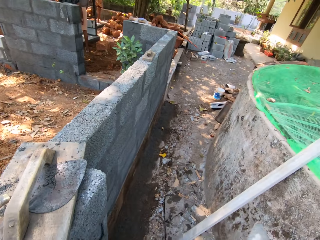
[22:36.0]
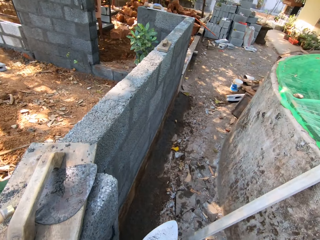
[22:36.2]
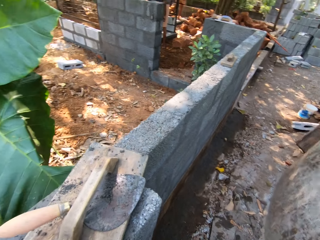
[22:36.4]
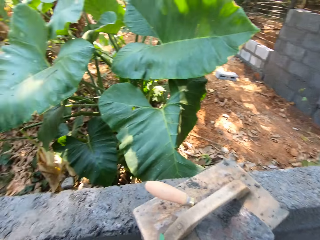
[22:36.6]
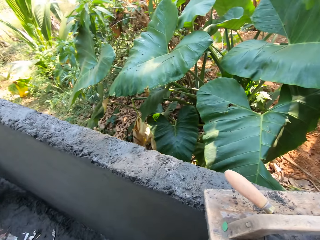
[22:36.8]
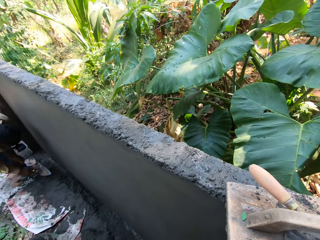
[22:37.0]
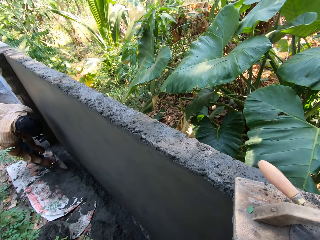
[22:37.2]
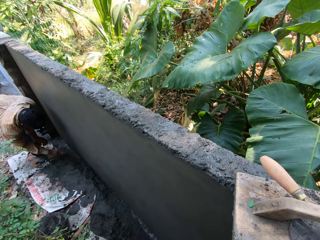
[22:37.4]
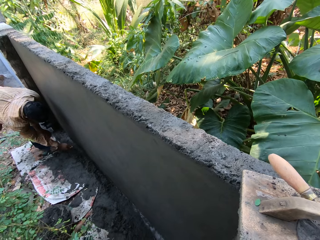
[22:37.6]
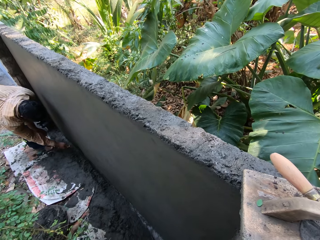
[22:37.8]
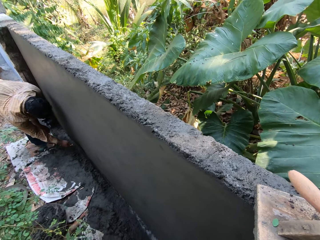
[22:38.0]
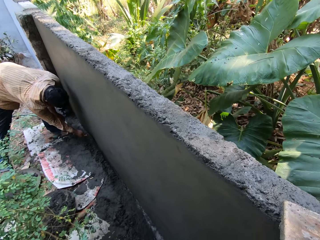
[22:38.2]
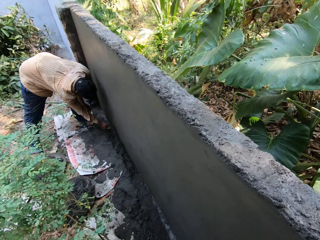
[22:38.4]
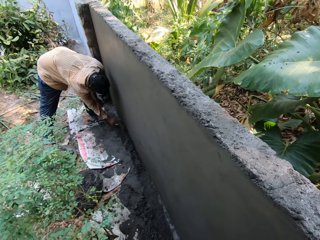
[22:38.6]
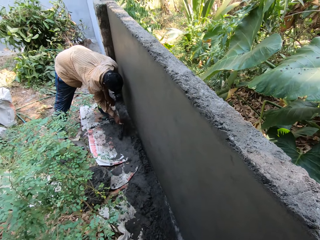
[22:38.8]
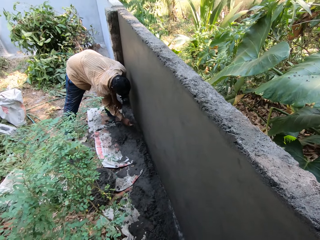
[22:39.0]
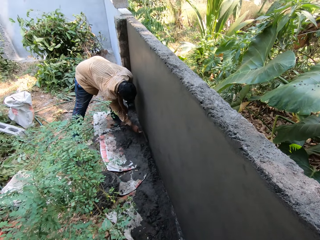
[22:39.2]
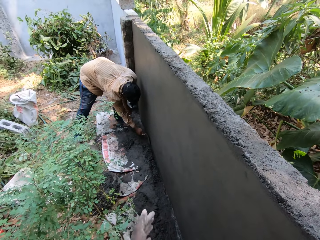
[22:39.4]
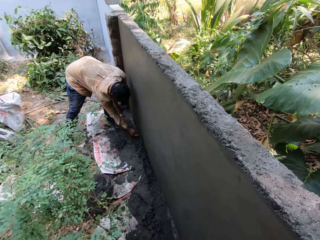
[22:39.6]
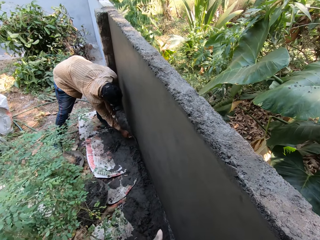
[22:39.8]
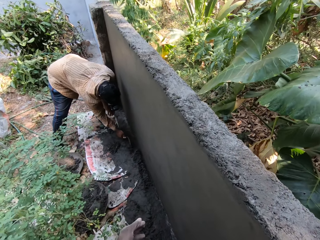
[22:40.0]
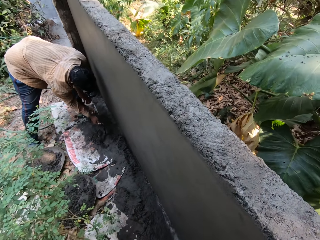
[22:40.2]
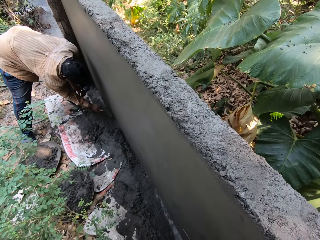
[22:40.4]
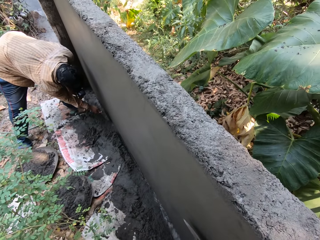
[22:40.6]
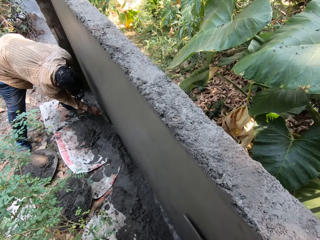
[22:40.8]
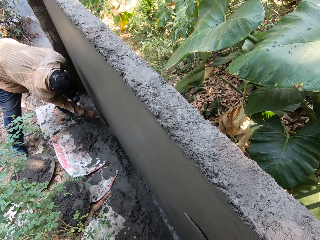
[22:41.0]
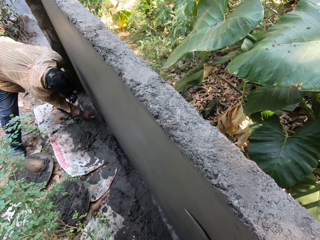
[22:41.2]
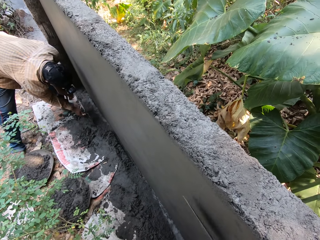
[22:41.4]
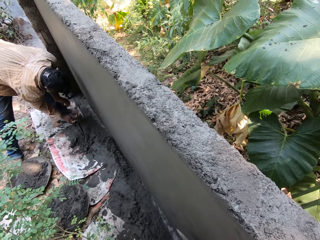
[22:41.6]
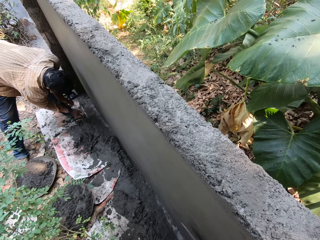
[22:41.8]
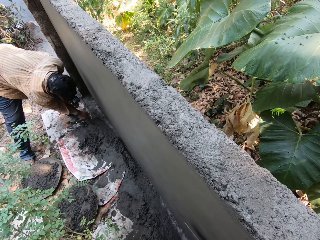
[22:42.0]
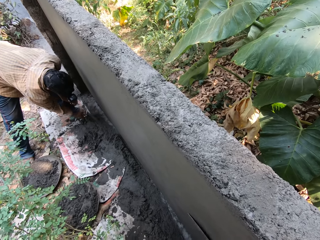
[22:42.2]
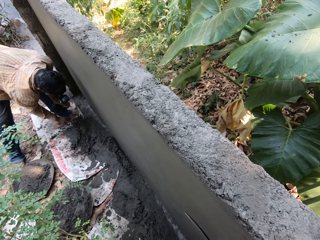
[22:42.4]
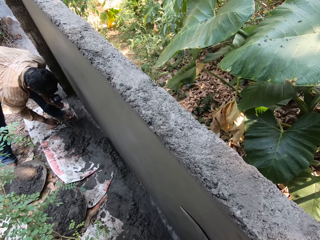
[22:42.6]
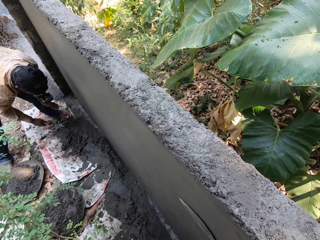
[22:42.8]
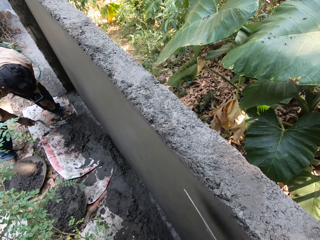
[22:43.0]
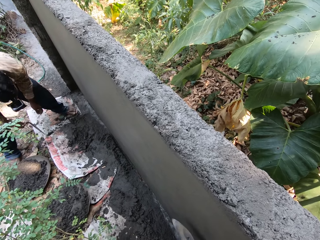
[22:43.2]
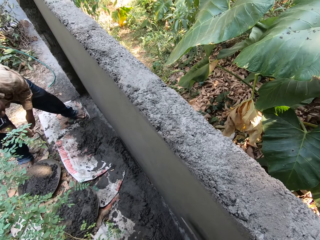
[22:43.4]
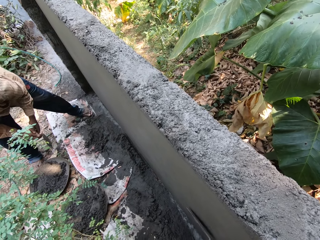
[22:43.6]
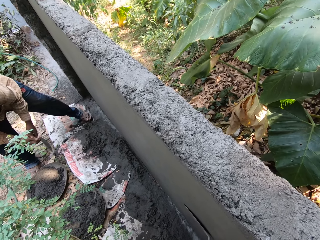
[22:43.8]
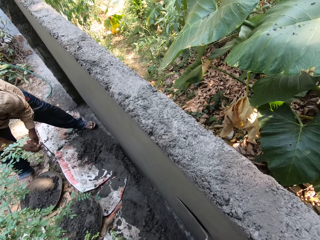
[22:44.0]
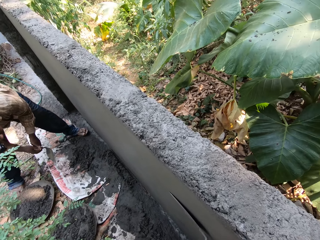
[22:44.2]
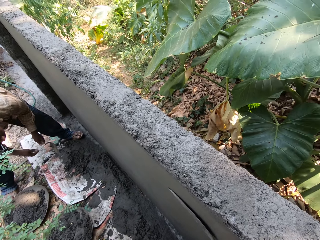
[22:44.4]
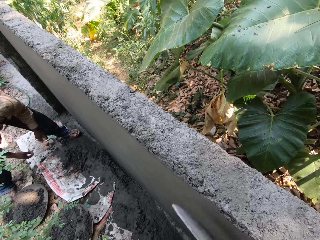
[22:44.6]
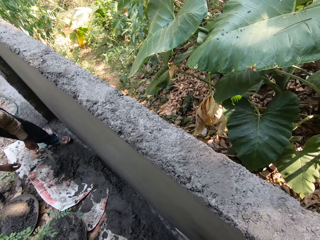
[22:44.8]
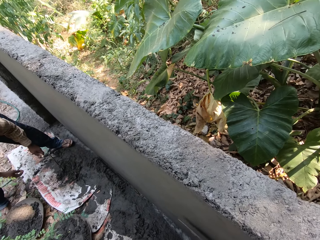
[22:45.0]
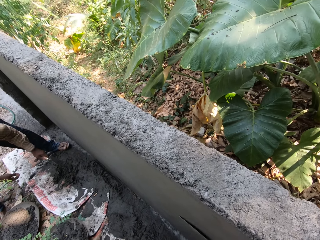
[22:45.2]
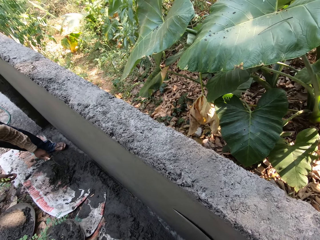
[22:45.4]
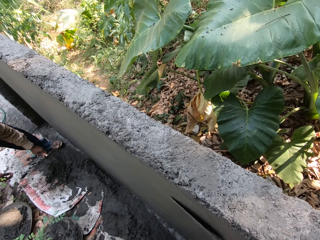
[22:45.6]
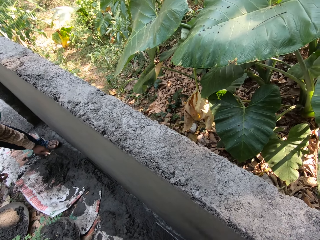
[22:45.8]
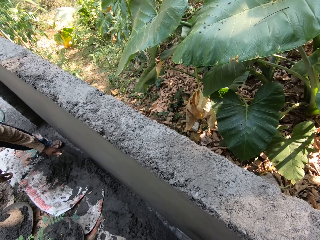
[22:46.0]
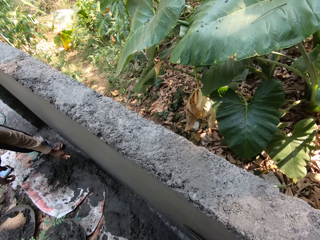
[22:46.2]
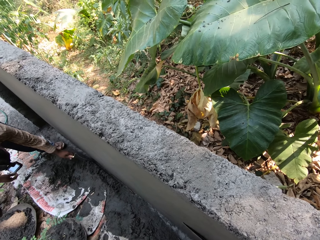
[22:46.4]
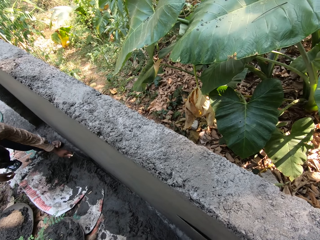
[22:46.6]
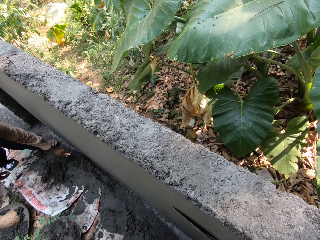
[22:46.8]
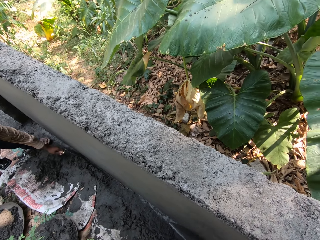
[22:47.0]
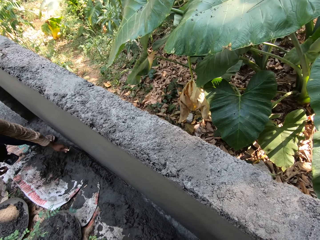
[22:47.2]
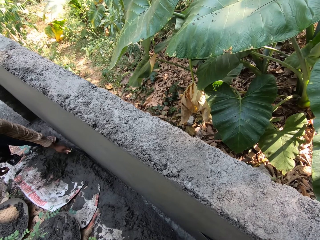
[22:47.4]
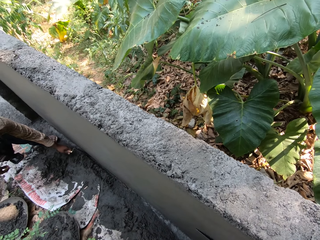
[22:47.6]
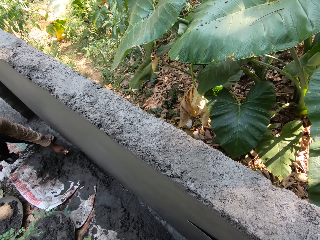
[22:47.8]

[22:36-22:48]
The man moves the mortar on the wall onto the cement sack with the trowel in his left hand. The camera wearer looks around. The man moves the mortar on the wall onto the cement sack with the trowel in his left hand again. The camera wearer smoothens mortar on the wall with the trowel in his left hand. The man moves the mortar on the wall onto the cement sack with the trowel in his left hand again. Another man scrapes some plaster on the ground with the trowel in his left hand.

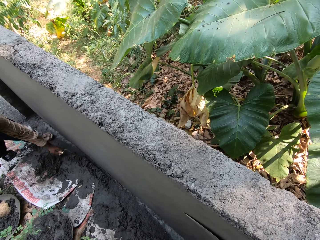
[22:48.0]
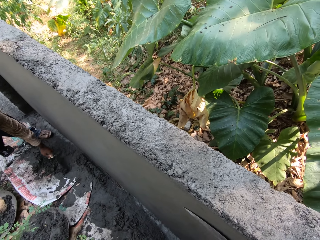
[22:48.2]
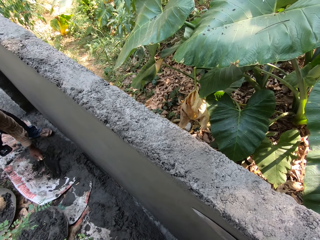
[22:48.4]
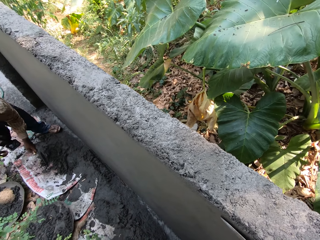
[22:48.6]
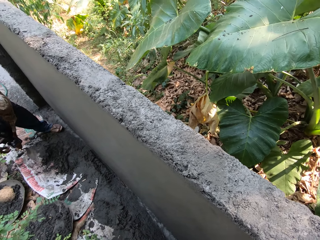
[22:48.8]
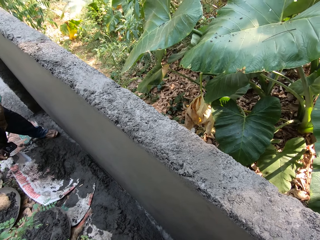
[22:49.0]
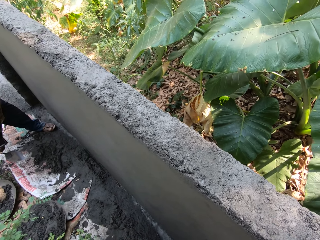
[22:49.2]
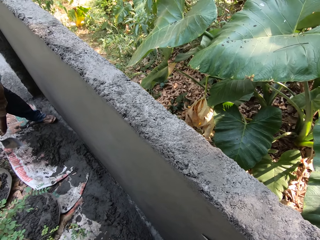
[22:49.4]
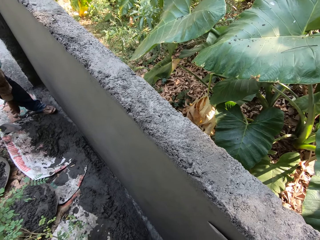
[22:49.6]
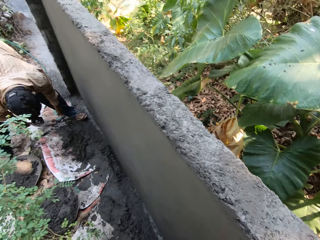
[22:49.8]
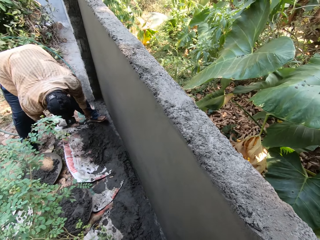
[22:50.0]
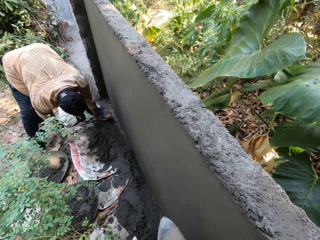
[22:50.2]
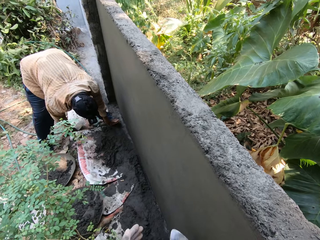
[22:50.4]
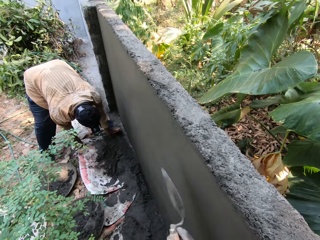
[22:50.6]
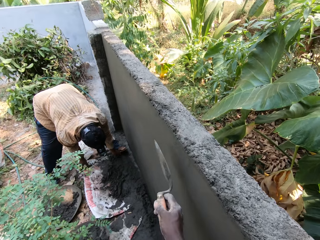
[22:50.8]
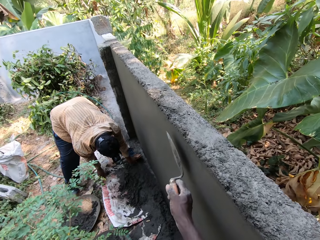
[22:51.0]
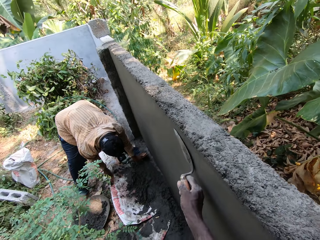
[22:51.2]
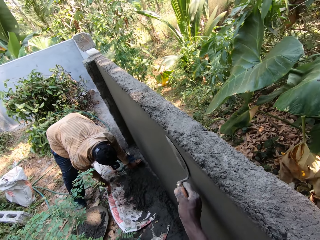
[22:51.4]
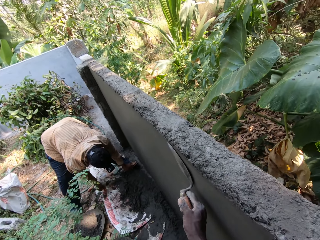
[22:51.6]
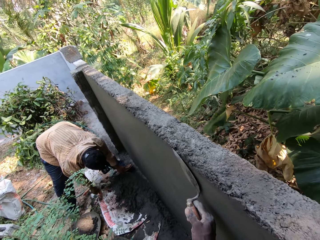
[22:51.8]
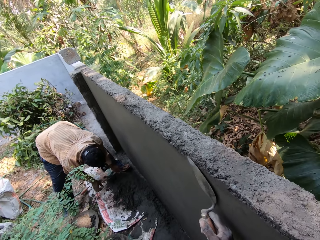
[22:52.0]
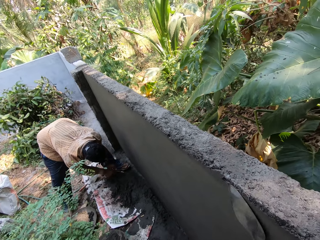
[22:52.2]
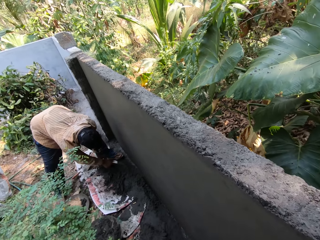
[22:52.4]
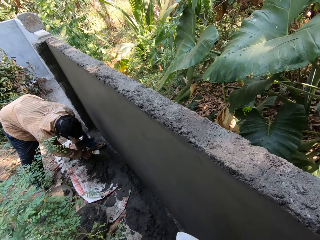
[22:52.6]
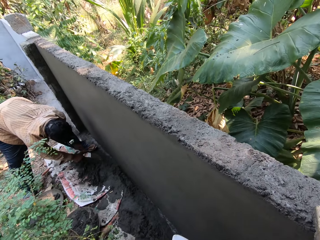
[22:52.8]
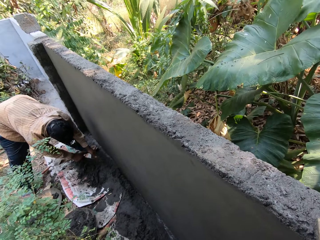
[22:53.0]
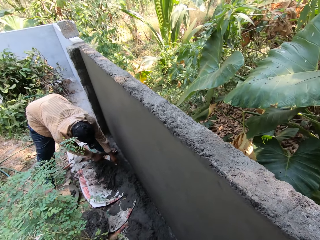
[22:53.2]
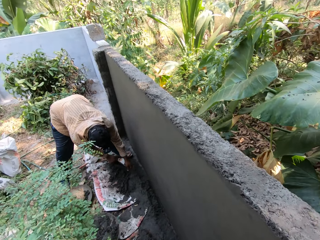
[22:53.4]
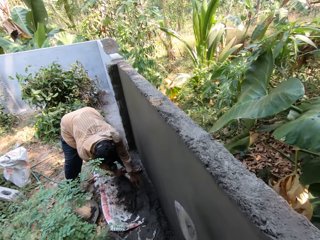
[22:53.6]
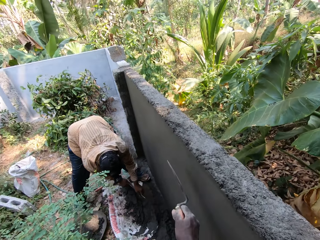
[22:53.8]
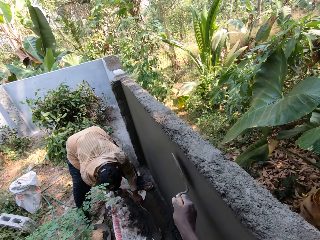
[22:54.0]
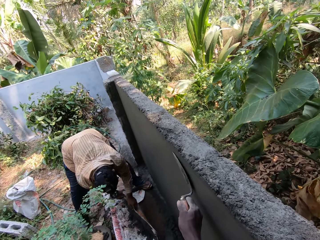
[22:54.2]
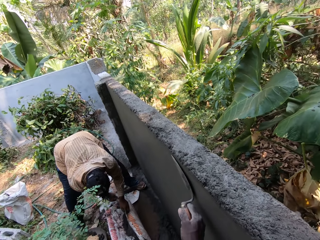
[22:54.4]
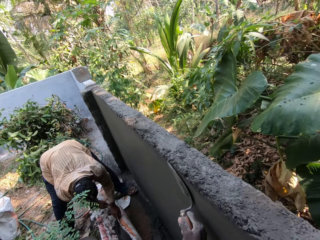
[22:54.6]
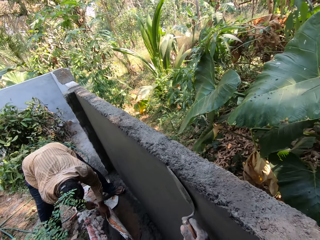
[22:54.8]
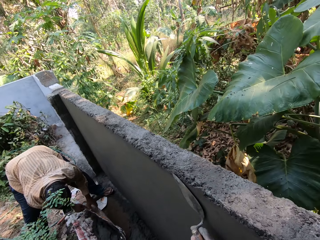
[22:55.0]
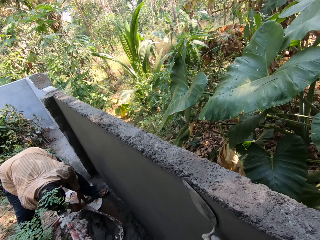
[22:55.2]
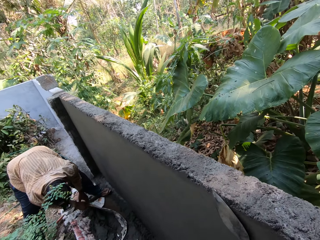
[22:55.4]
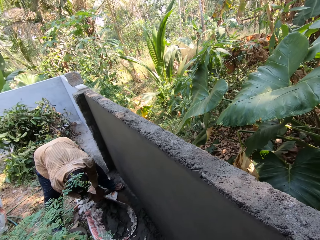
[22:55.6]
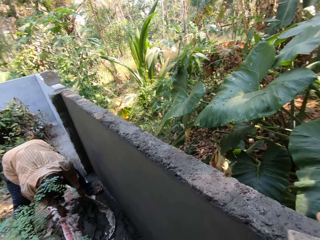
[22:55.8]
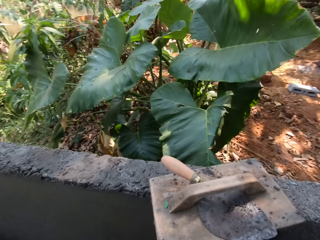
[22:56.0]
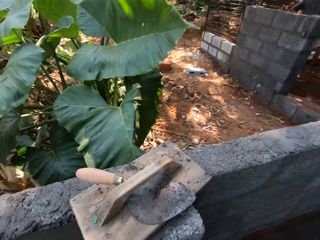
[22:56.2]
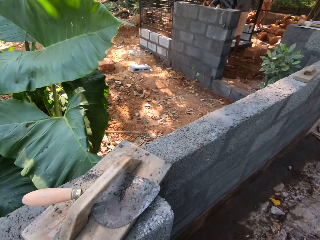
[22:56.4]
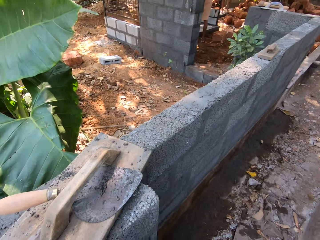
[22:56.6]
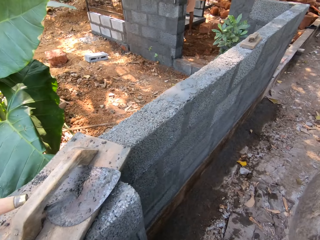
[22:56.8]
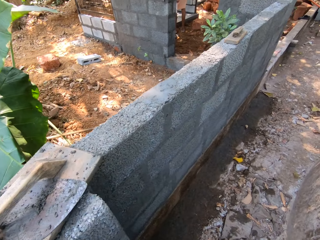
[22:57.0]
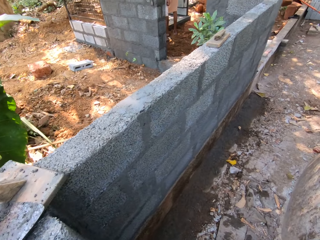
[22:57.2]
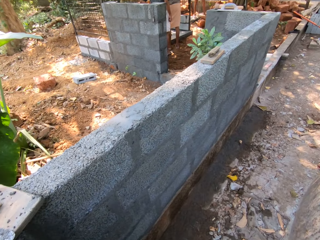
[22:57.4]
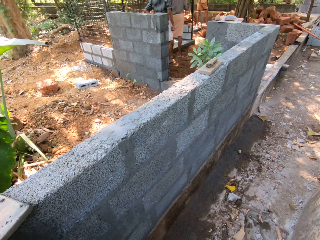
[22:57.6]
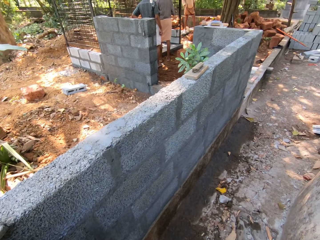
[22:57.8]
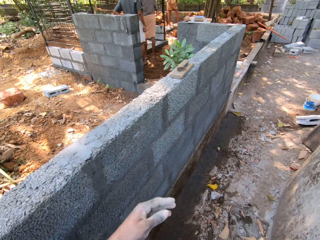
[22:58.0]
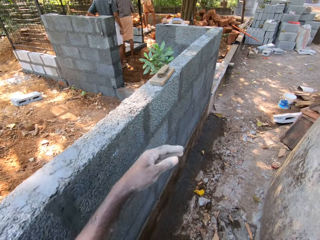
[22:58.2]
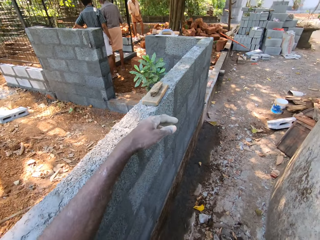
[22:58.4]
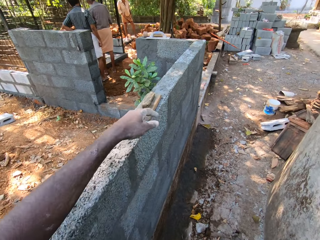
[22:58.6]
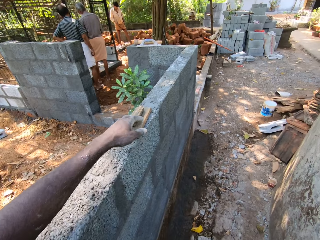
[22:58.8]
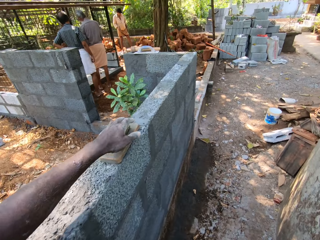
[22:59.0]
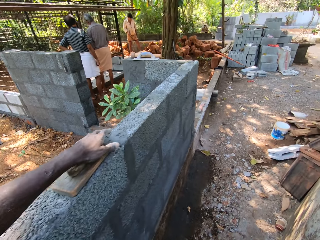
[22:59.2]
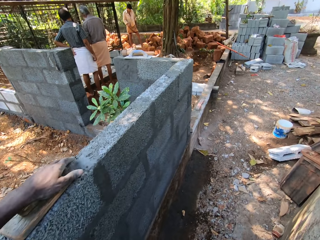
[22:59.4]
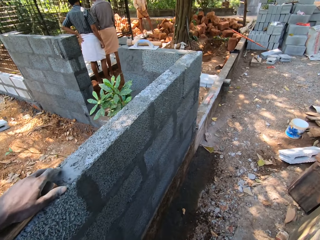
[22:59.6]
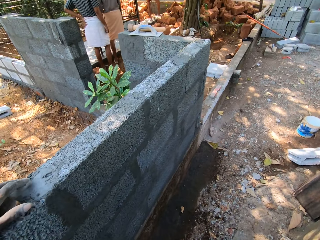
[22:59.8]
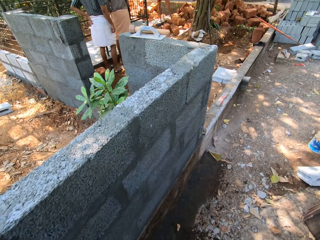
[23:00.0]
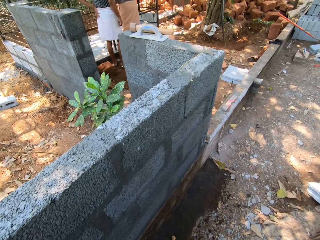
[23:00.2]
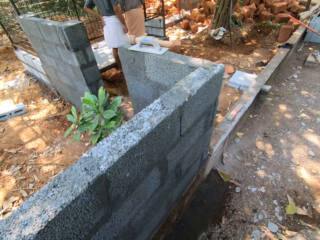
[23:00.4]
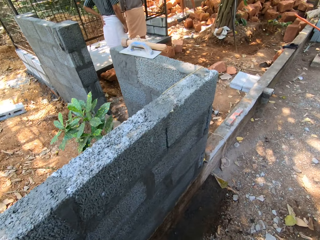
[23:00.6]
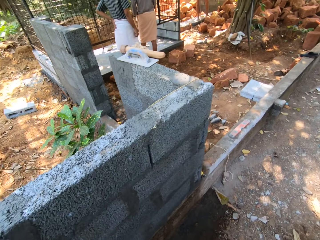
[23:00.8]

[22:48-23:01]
The man passes the trowel to his right hand from his left hand. The man drops the trowel on the ground with his right hand. The man adjusts a sack on the ground with both hands. The camera wearer walks around. He touches a wooden float on the fence with his left hand.
